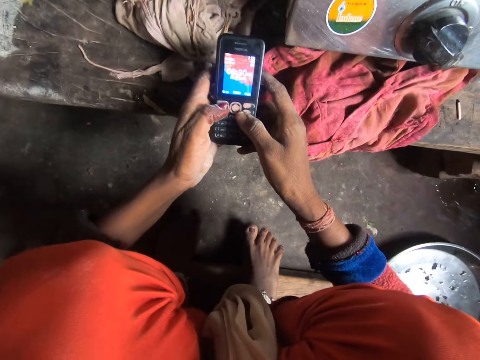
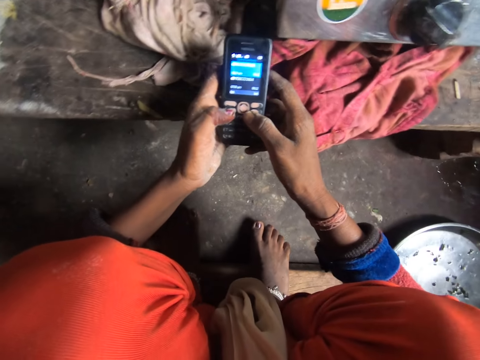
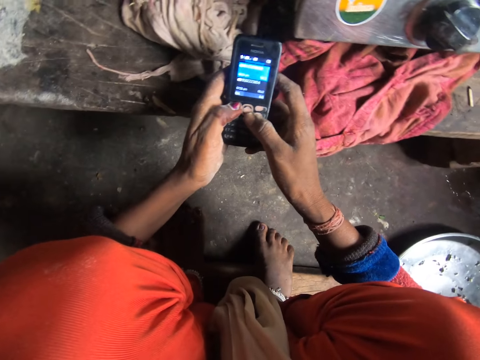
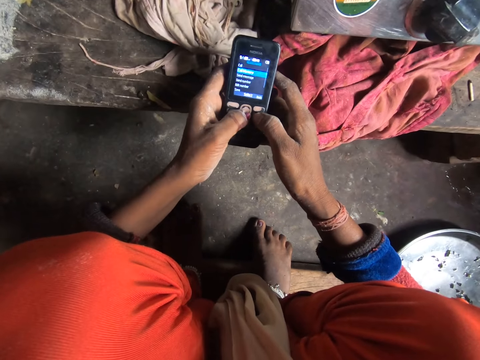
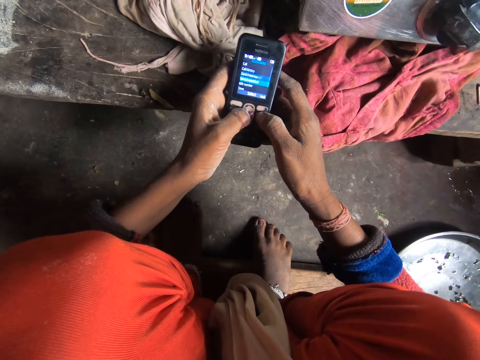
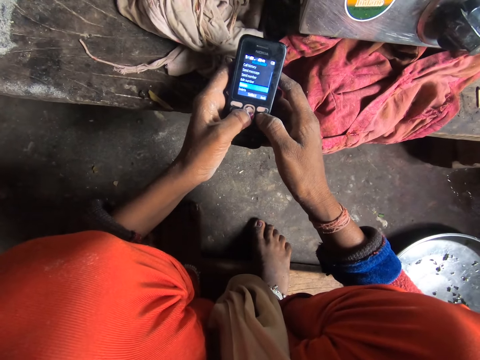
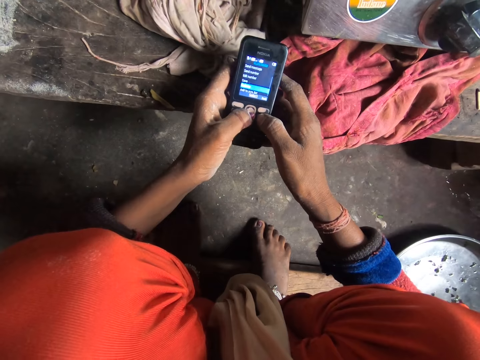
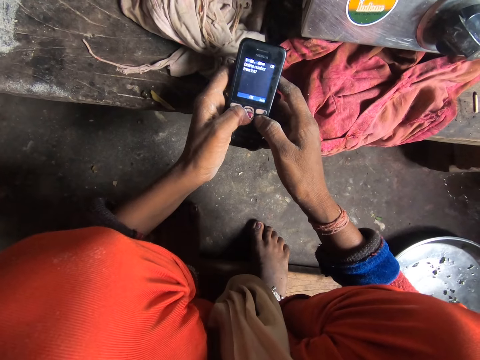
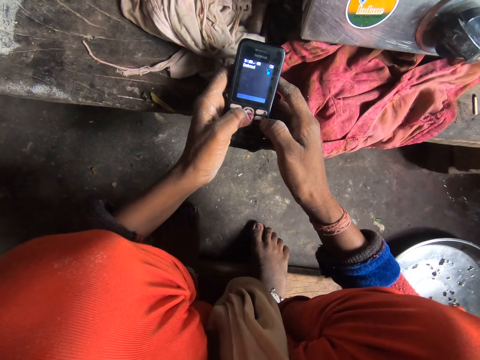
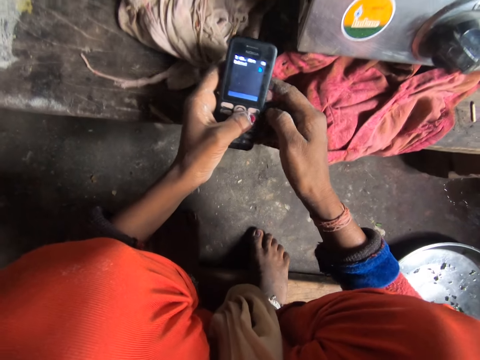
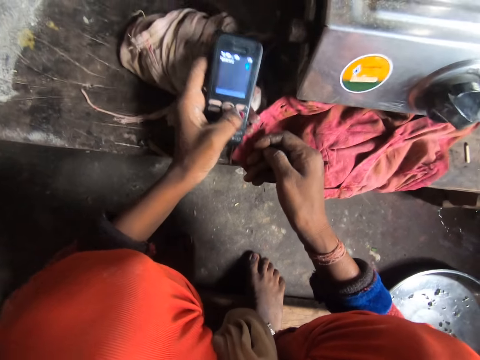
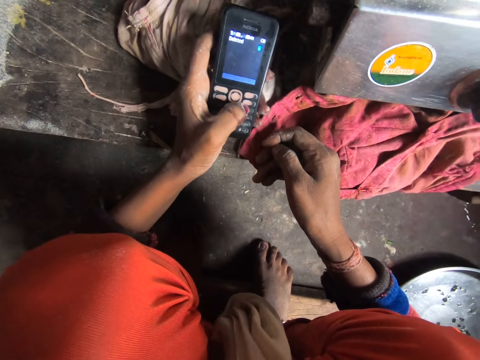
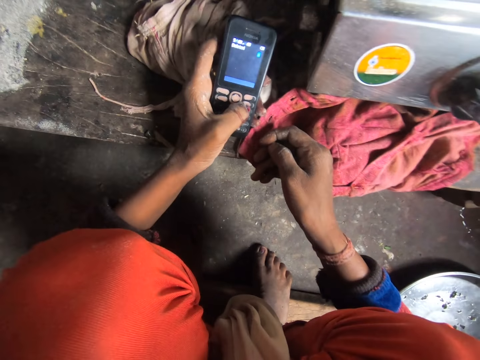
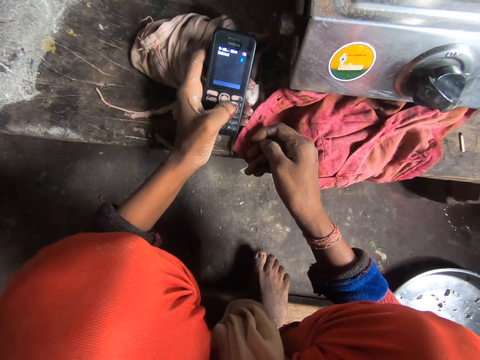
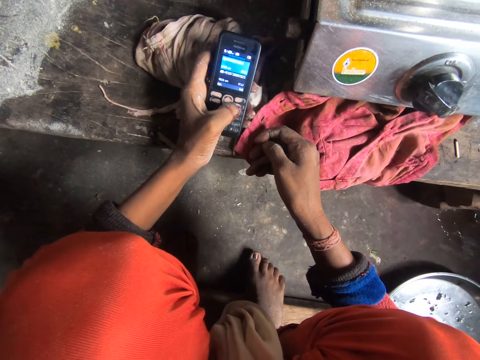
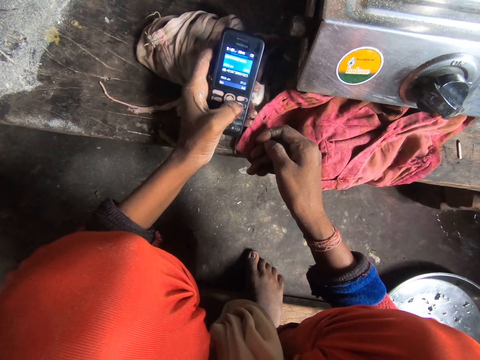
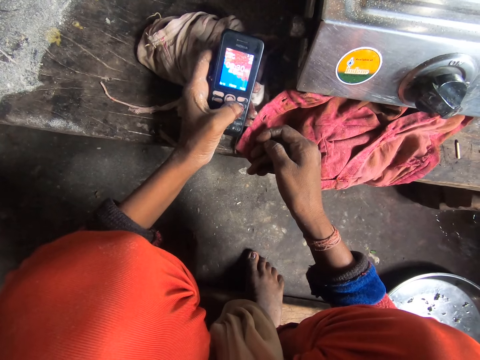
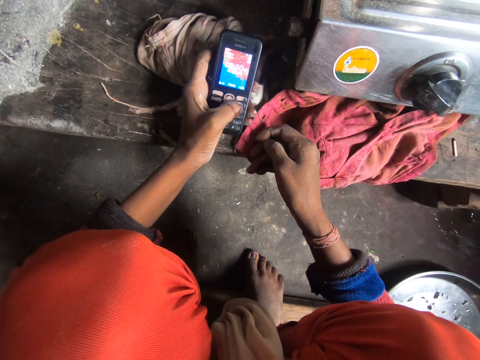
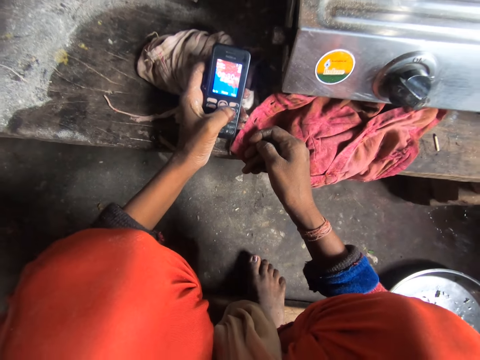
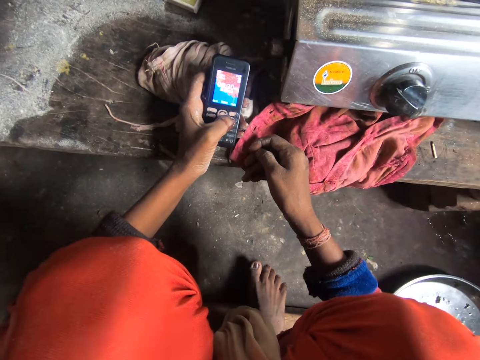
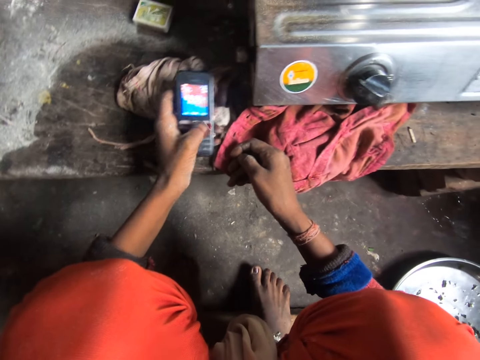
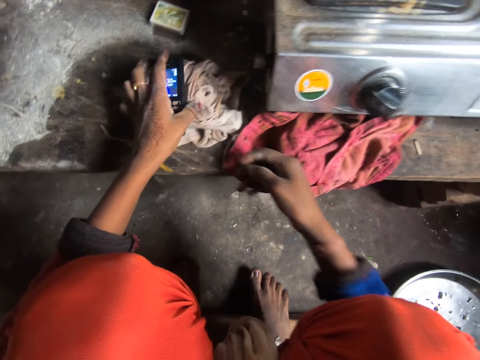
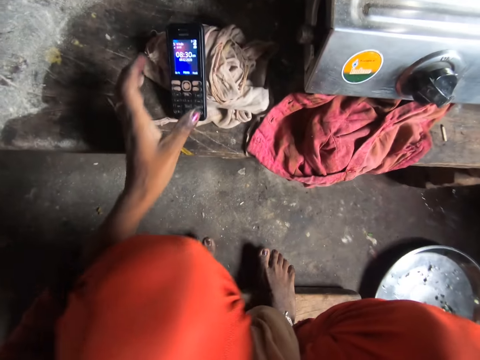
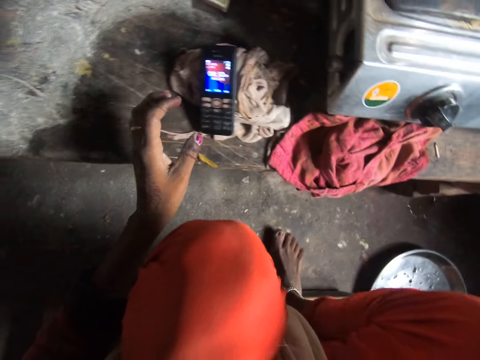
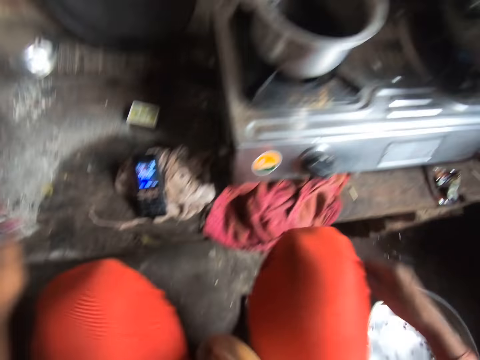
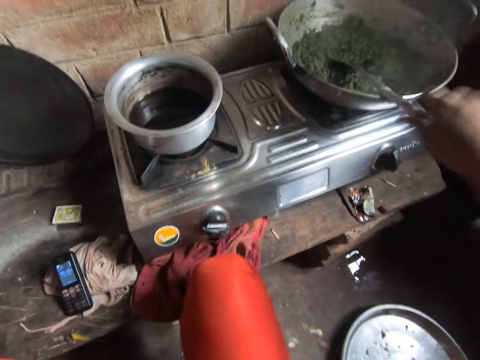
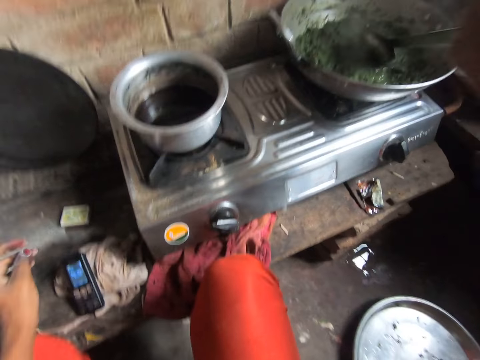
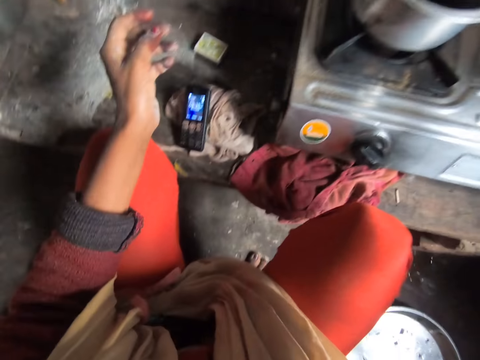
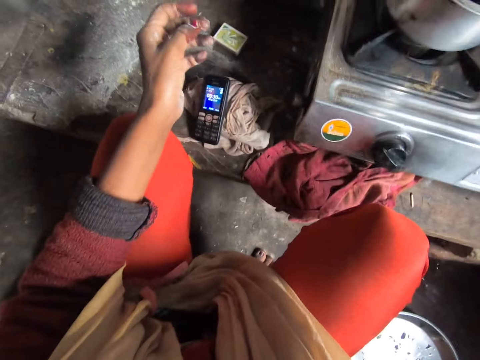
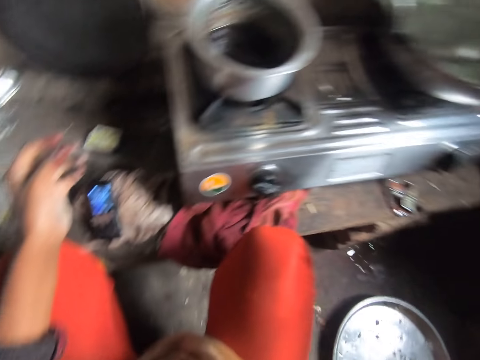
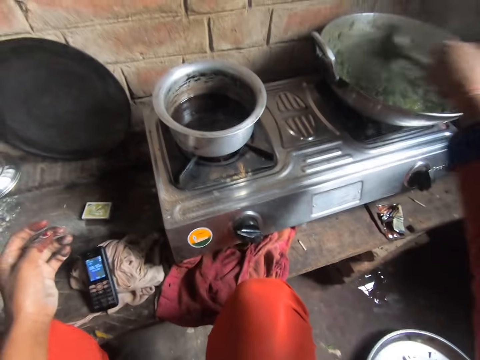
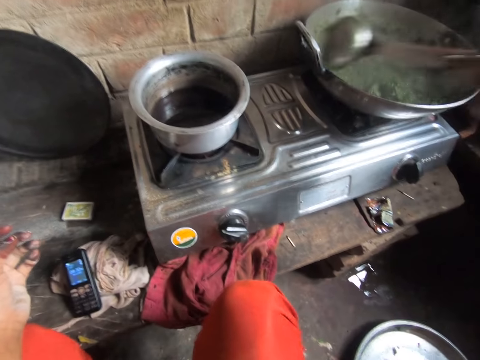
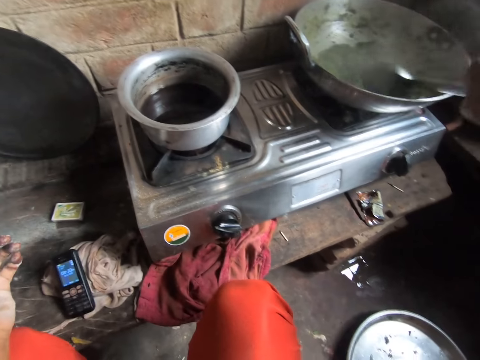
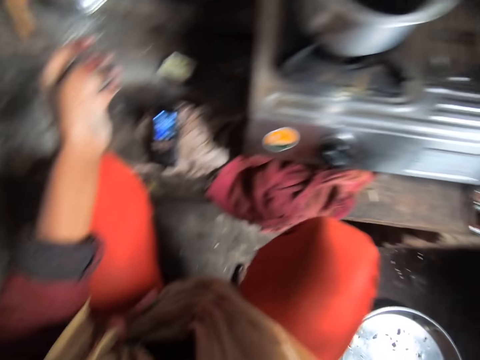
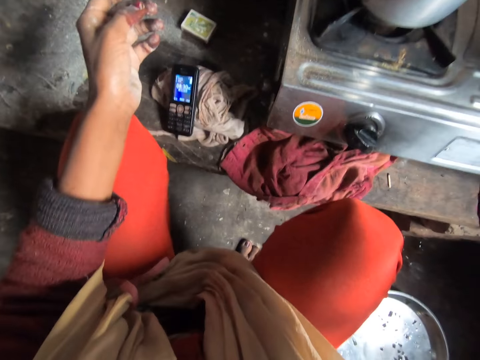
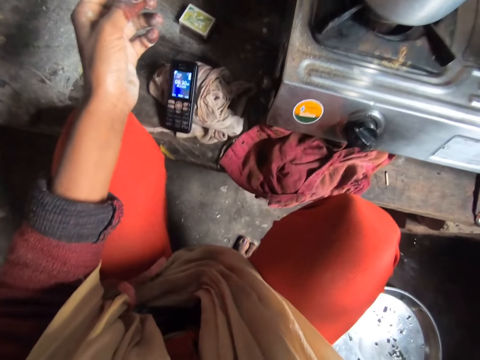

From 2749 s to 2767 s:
The camera wearer drops the phone on the cabinet. They stir vegetables in the cooking pan.

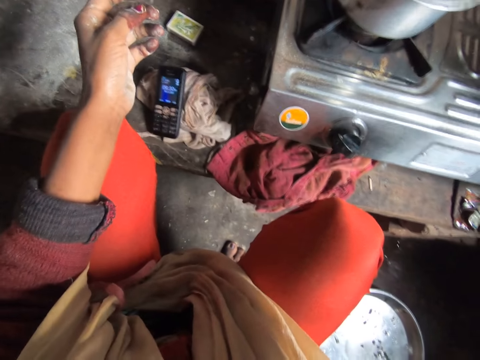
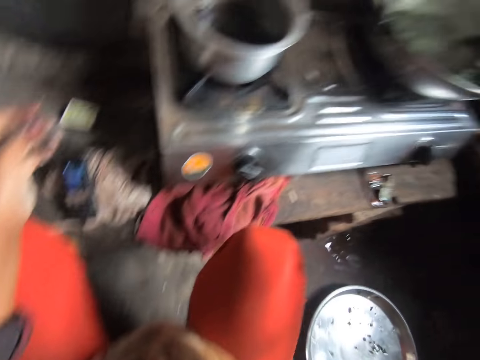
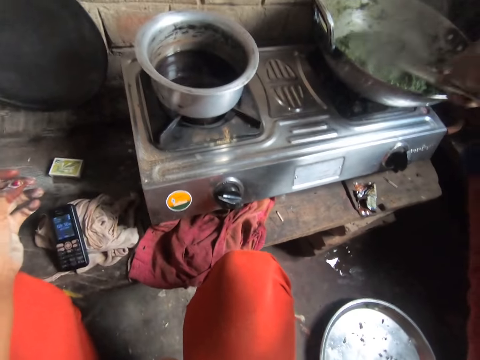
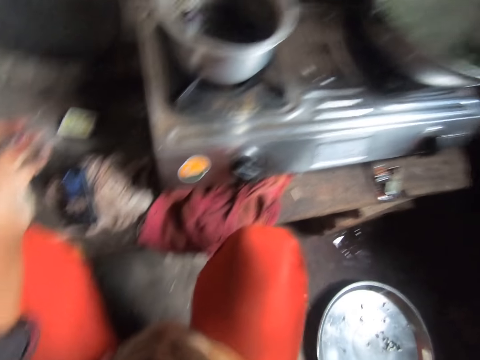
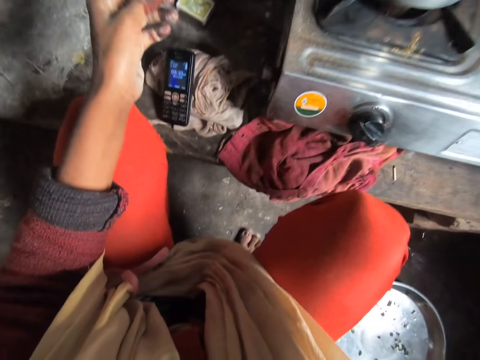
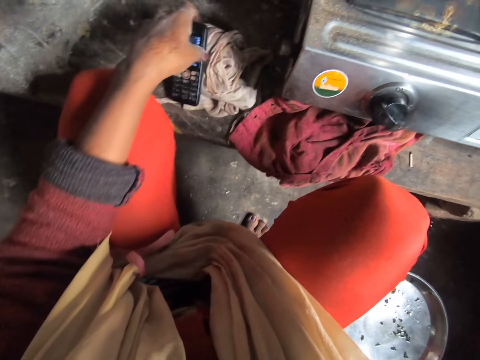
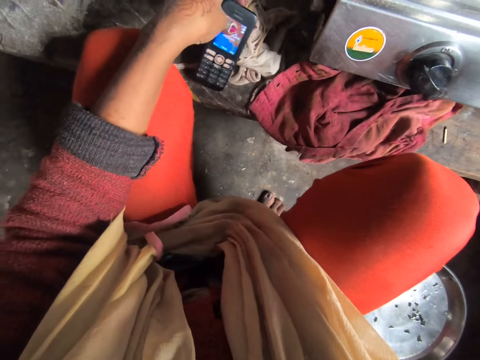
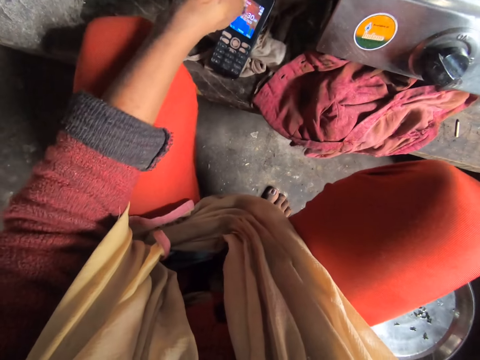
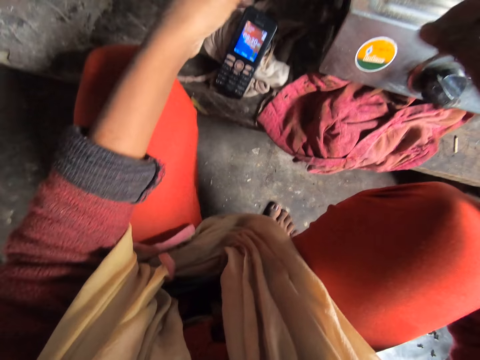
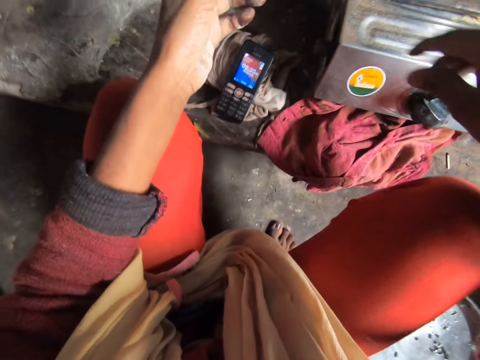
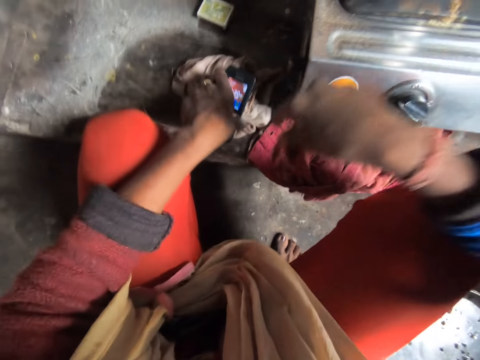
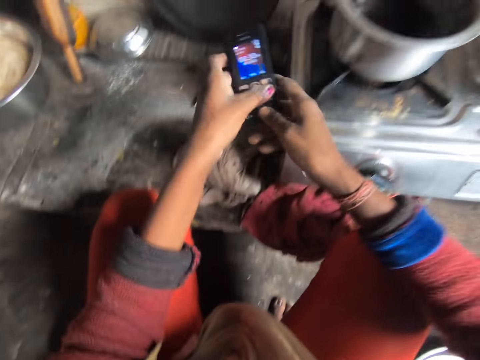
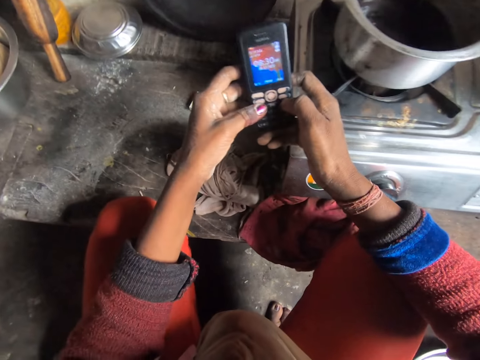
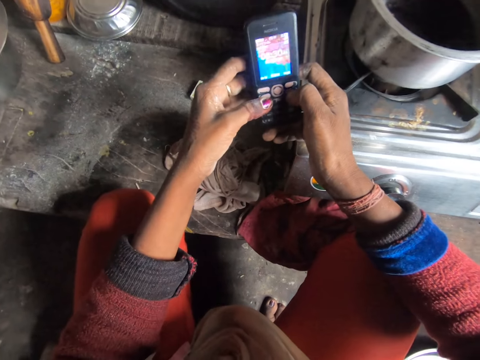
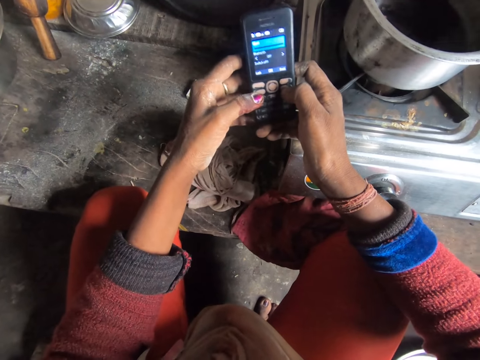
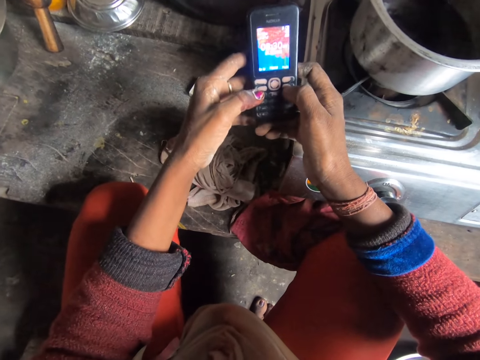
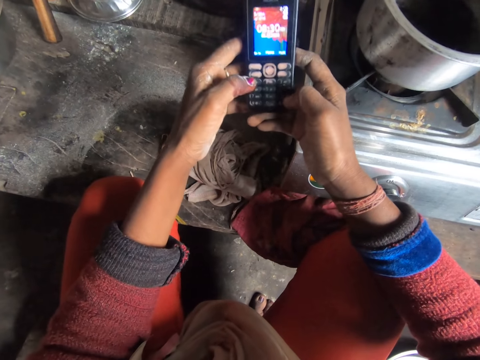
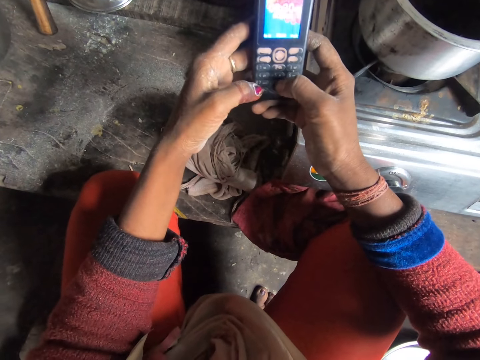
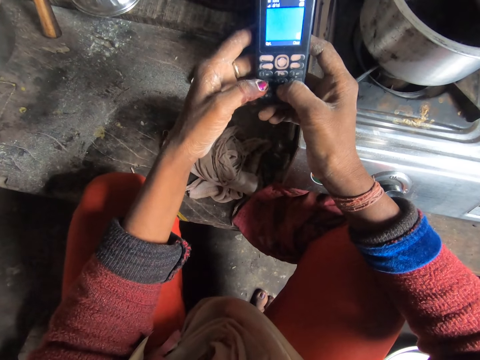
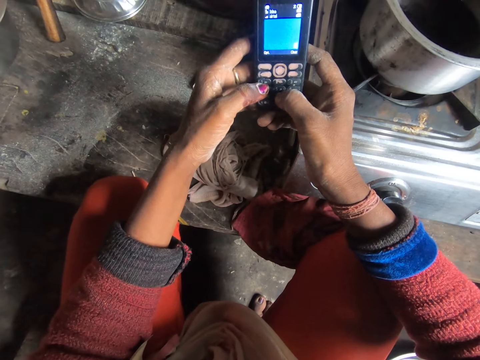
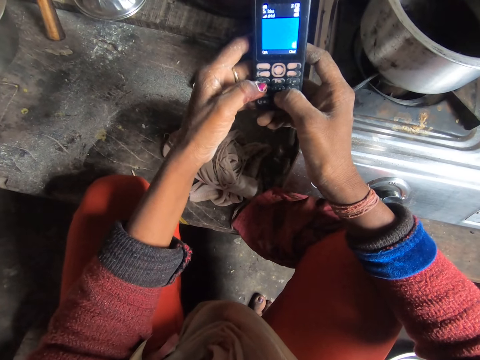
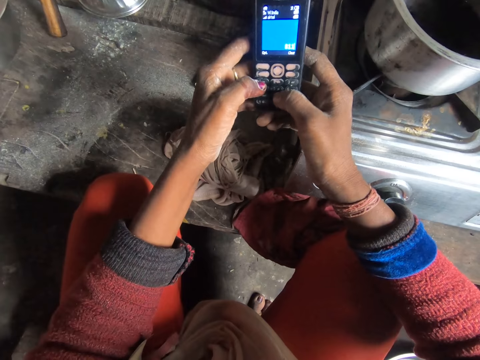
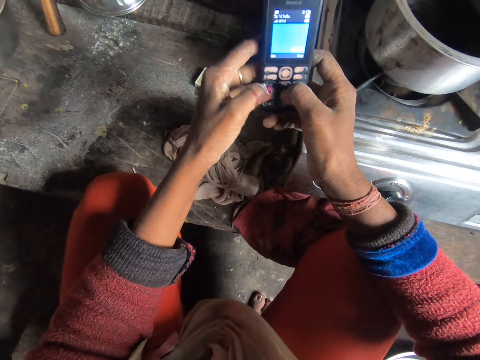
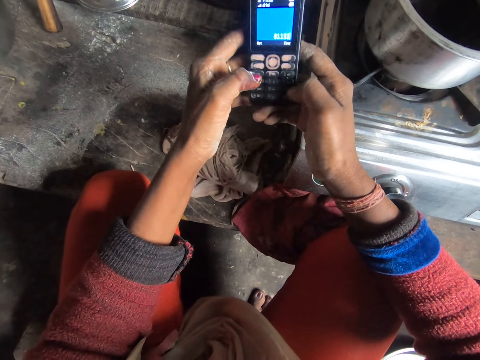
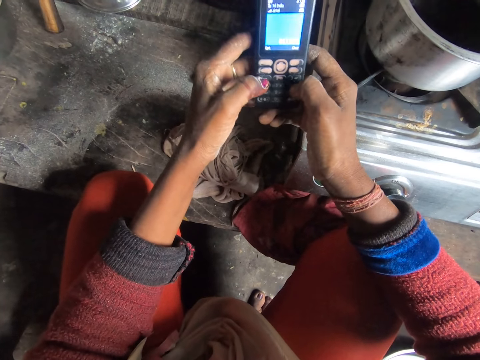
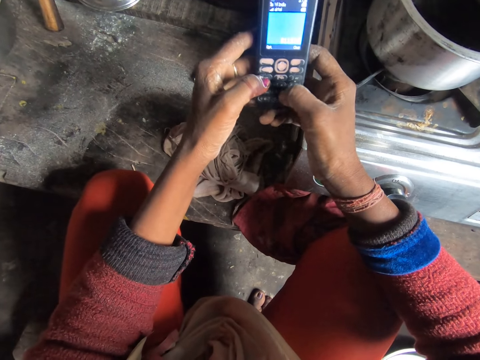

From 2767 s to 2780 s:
The camera wearer touches the phone. They drop the phone on the cabinet. They operate the phone.
